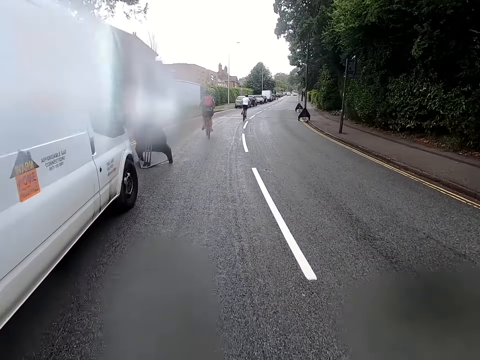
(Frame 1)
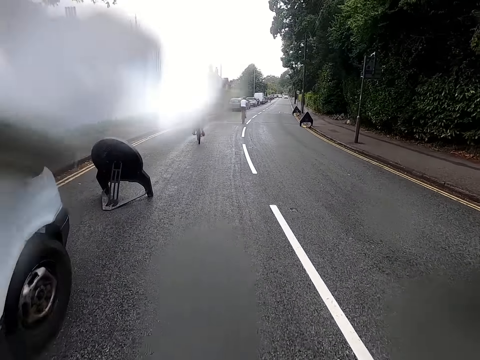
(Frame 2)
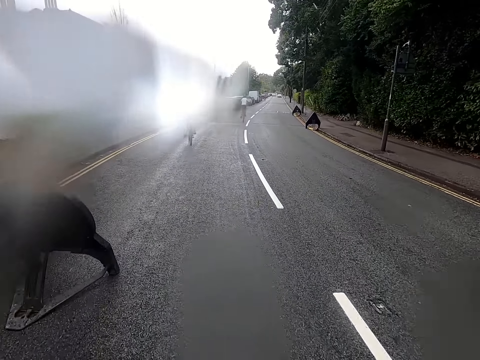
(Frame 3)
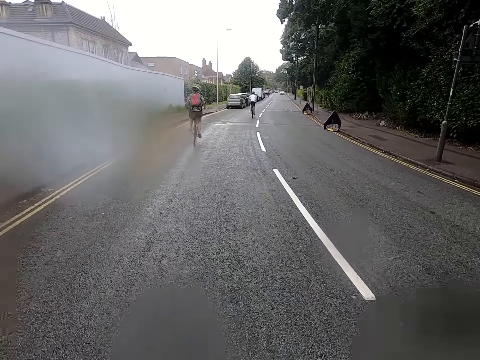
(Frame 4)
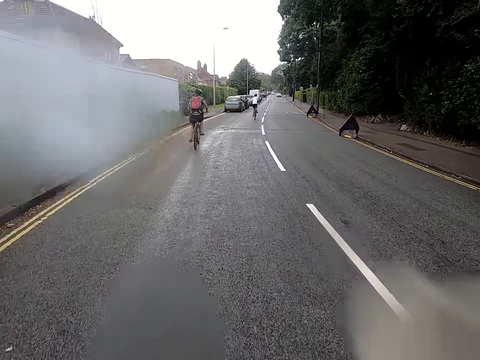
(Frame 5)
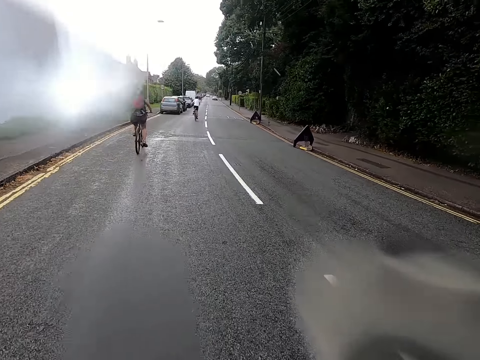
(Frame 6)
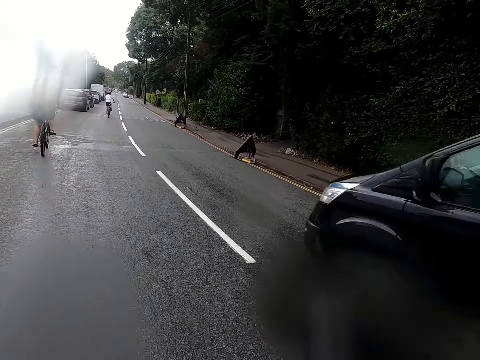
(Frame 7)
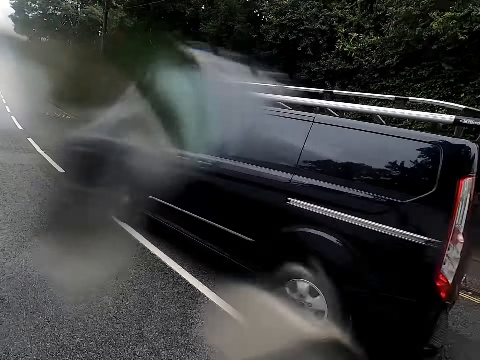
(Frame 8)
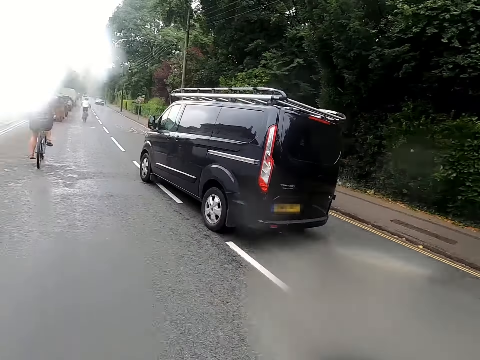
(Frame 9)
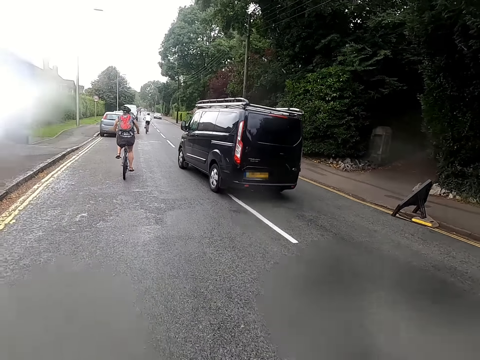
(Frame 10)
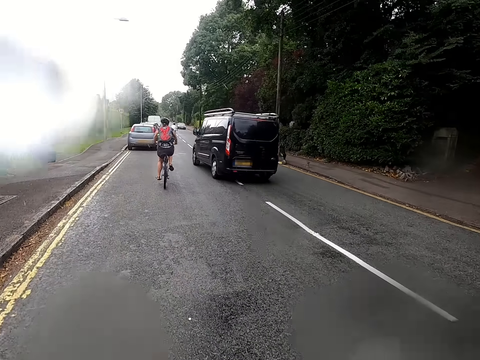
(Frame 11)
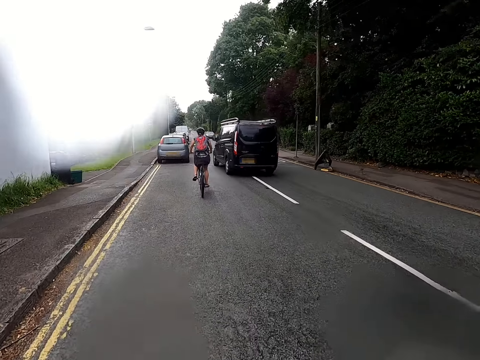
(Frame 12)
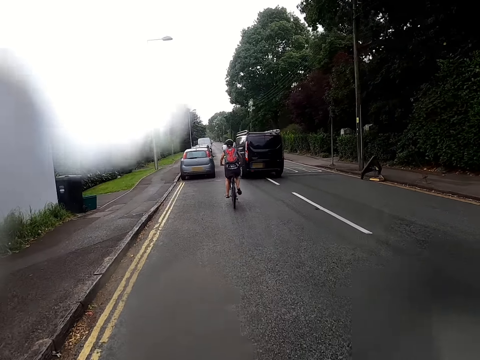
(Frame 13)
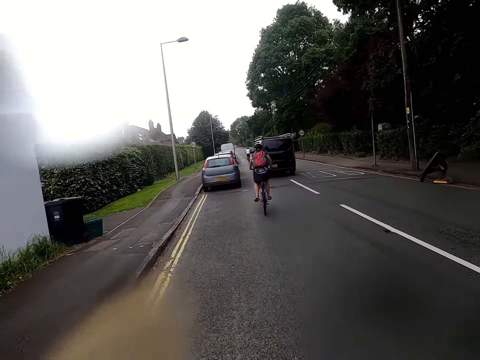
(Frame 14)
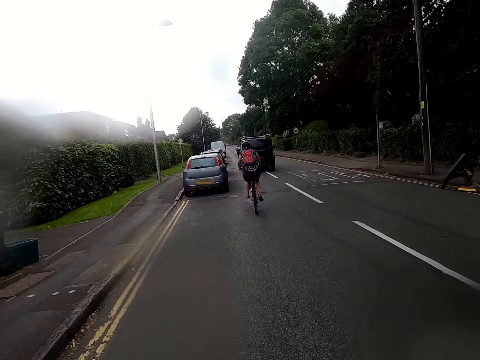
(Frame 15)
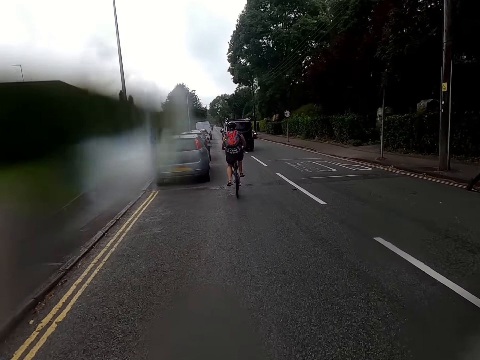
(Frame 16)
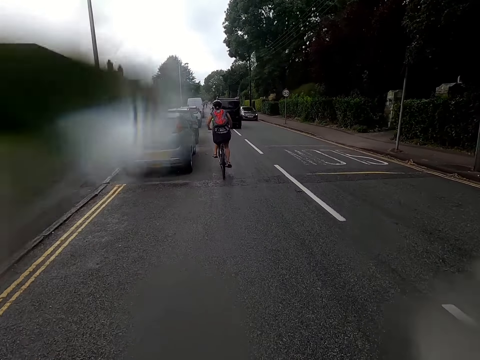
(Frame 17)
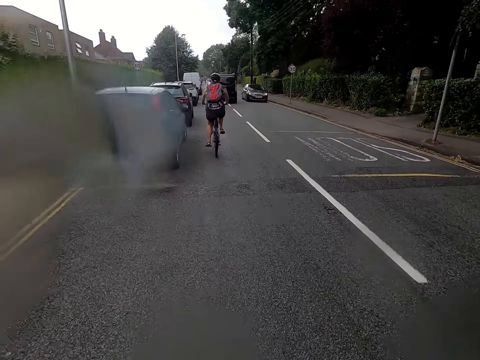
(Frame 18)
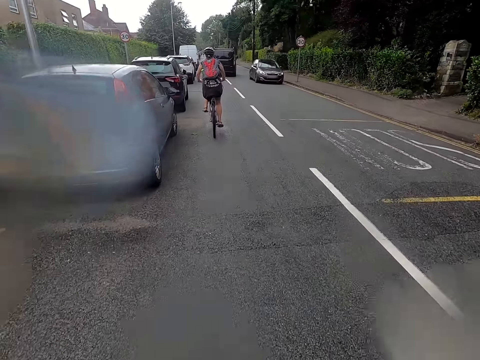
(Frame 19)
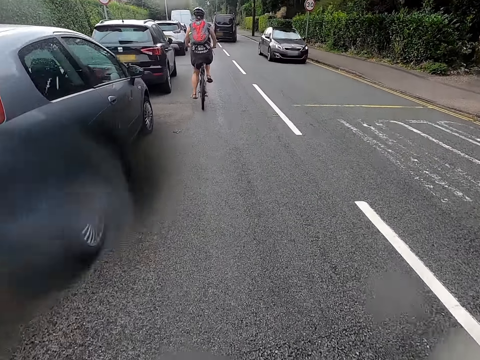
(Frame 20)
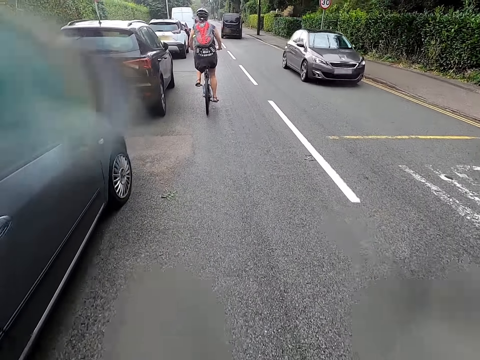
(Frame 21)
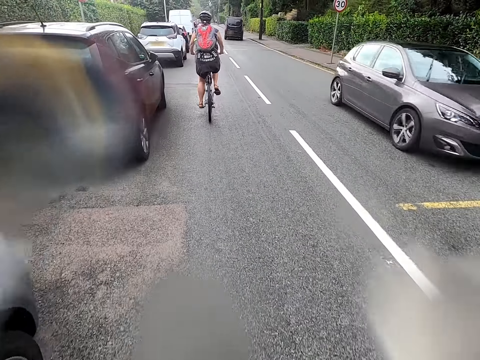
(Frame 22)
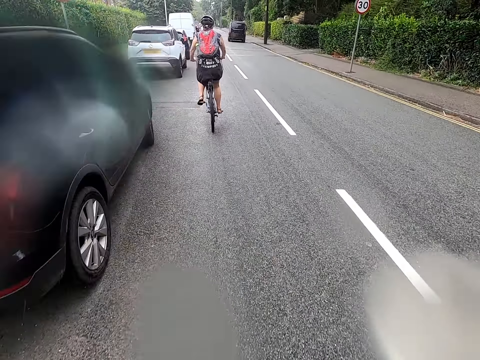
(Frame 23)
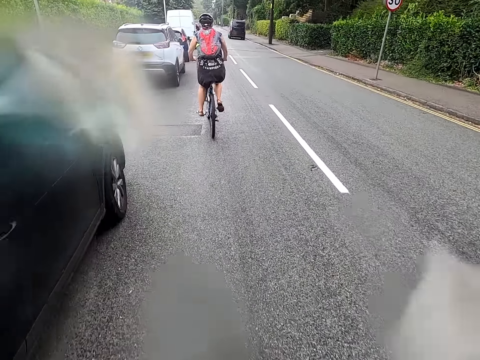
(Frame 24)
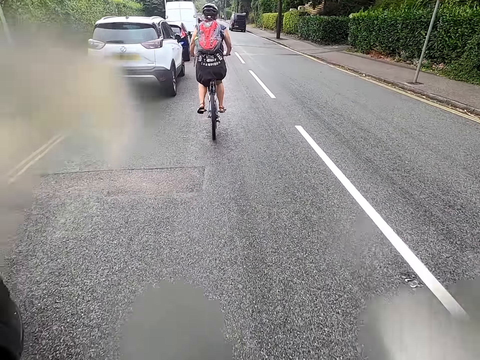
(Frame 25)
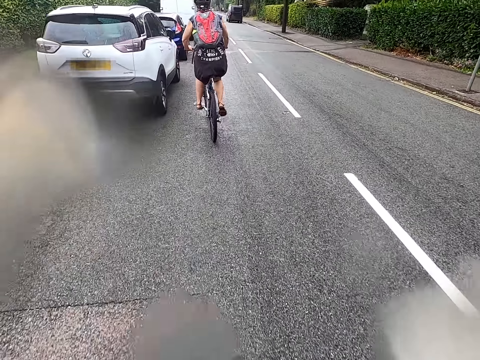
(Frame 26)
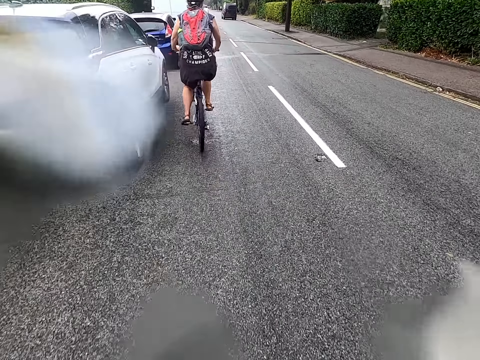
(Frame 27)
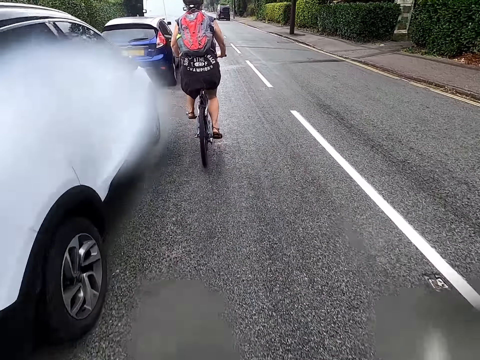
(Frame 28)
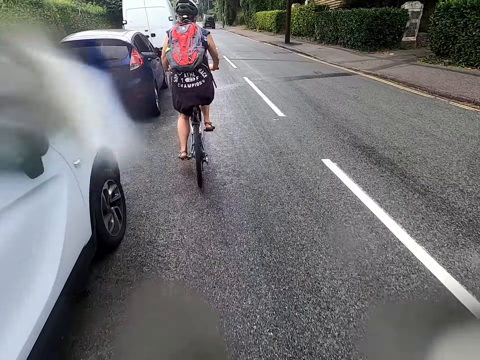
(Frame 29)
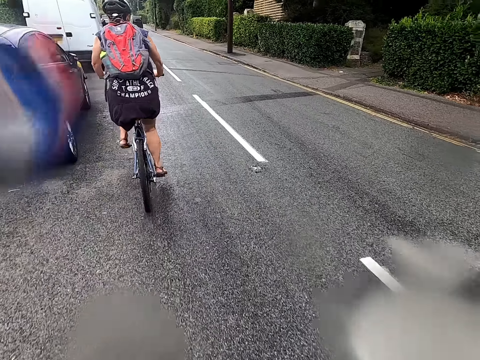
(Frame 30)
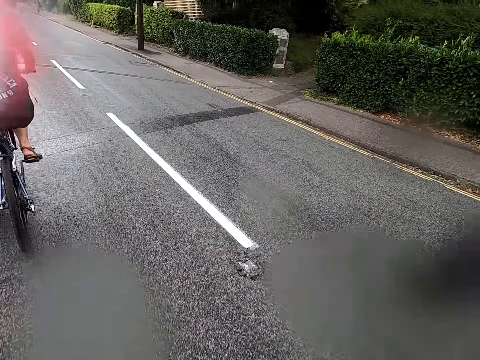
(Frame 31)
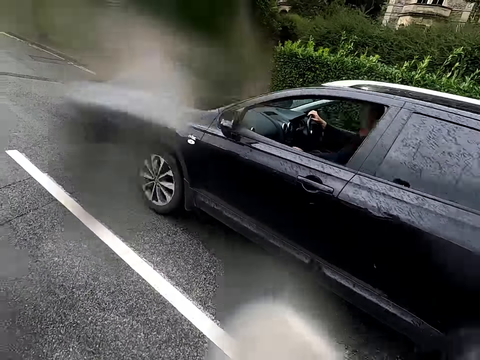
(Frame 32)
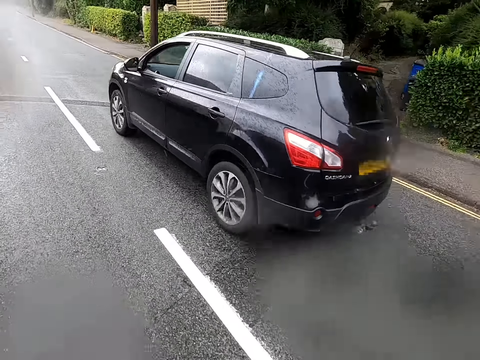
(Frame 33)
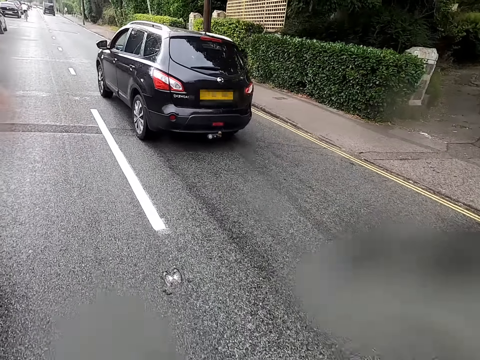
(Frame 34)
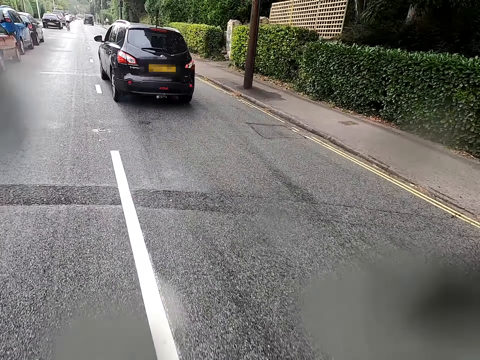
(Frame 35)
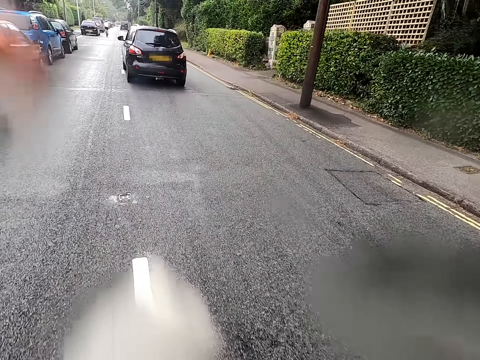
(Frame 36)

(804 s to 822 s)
The camera wearer rides a bicycle past a car. They ride the bicycle on a road.

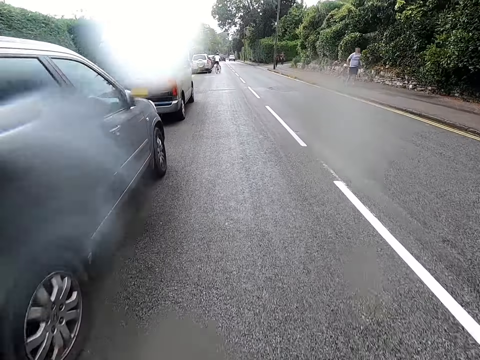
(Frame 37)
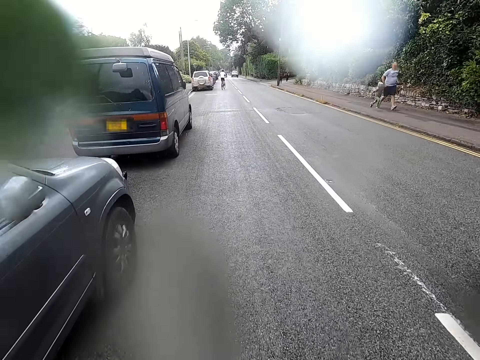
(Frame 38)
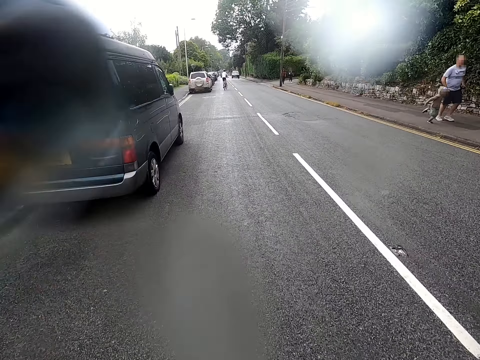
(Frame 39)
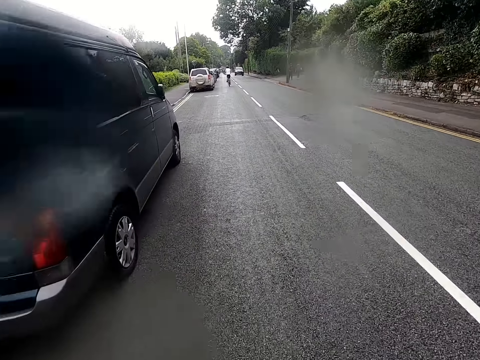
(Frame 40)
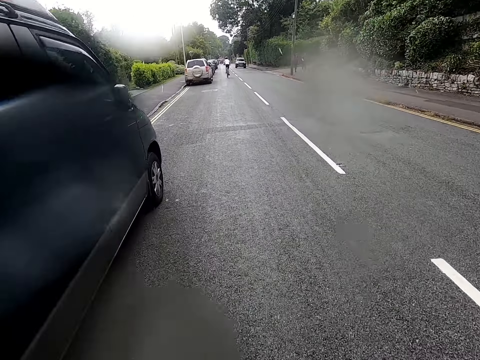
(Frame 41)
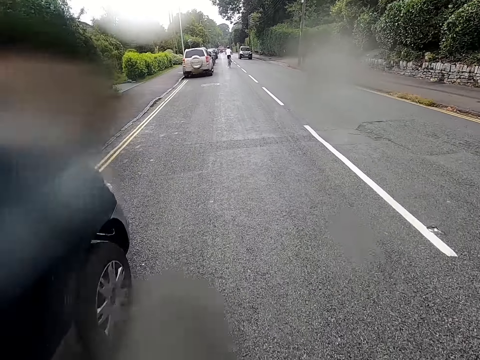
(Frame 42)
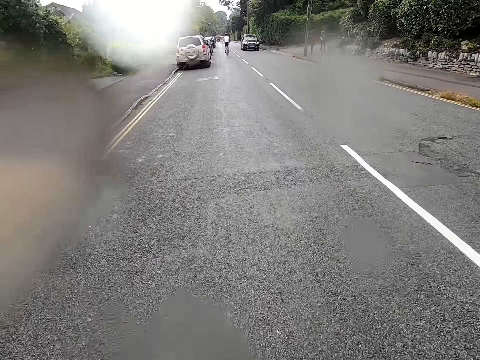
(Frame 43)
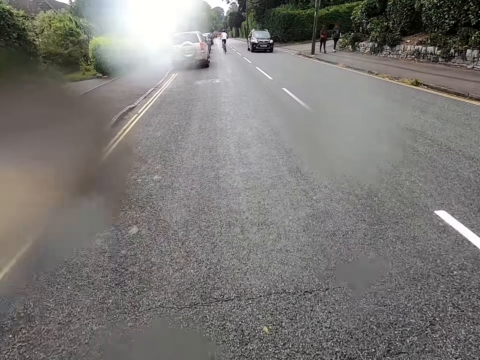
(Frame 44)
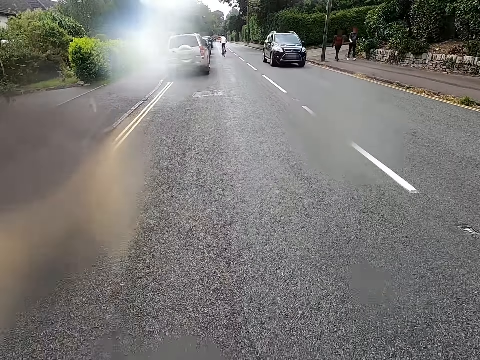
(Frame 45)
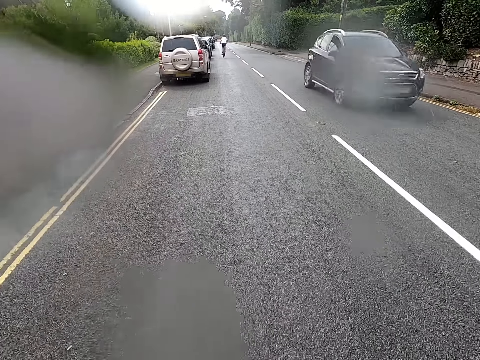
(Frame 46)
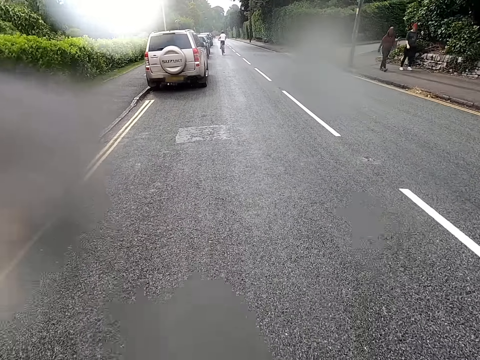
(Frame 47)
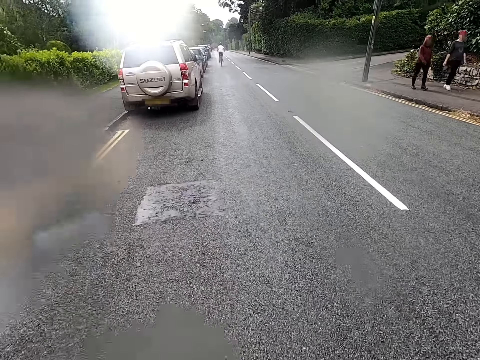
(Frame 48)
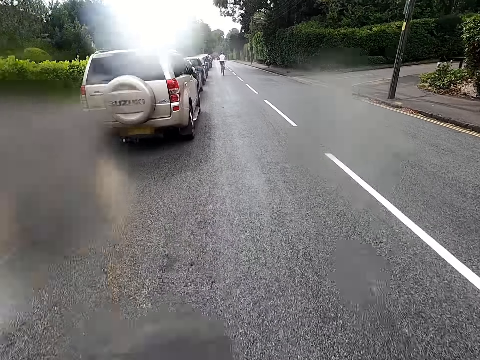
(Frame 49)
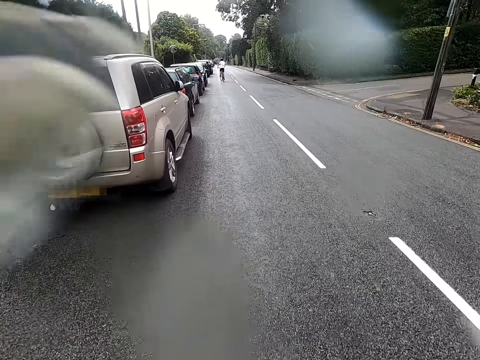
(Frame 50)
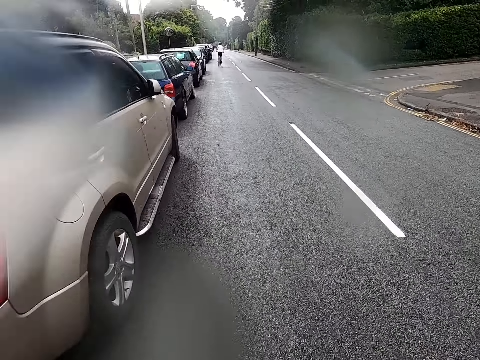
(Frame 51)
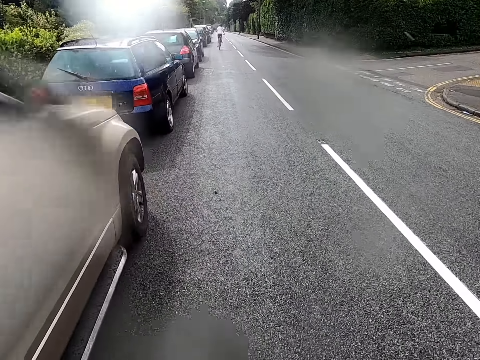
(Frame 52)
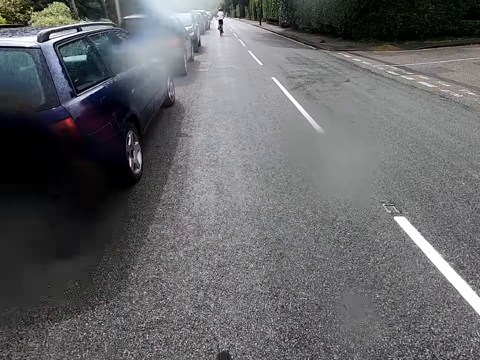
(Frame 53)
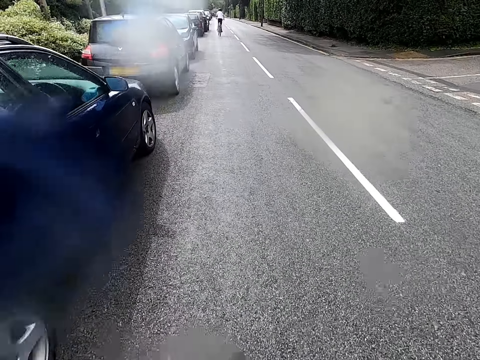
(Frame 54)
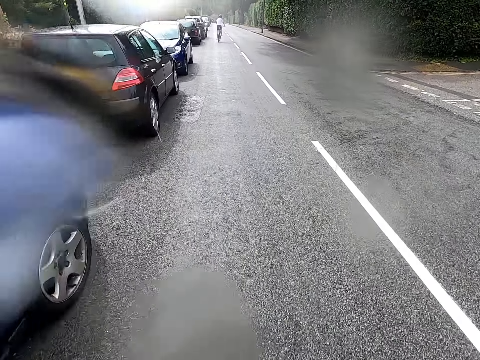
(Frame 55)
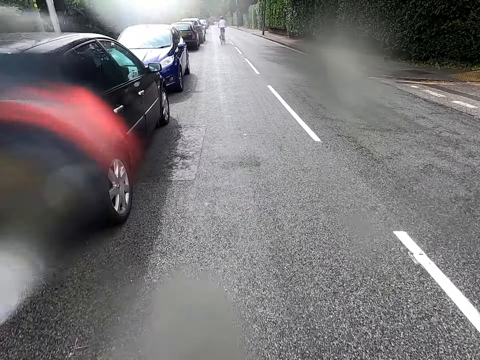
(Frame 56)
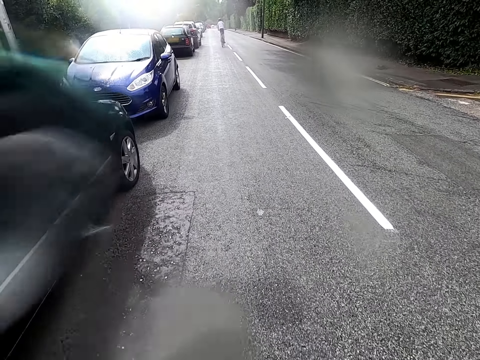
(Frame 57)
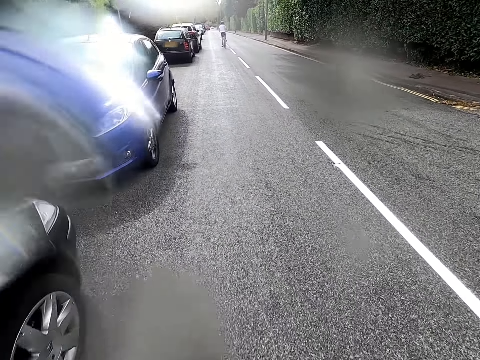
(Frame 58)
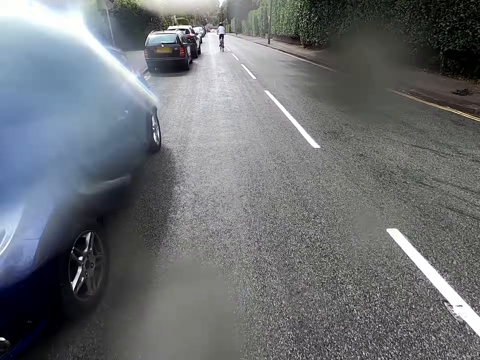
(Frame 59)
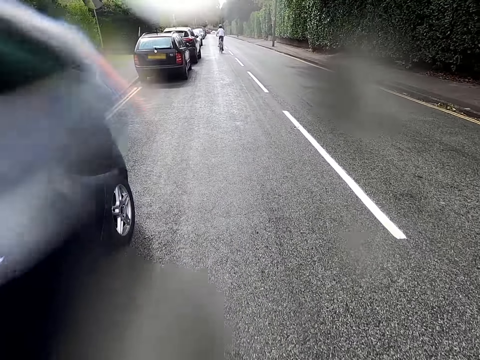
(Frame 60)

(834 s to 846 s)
The camera wearer rides a bicycle past a car. A man runs past the camera wearer. Another man runs past the camera wearer. The camera wearer rides the bicycle past a car. A lady walks past the camera wearer. Another lady walks past the camera wearer. The camera wearer rides the bicycle on a road.
